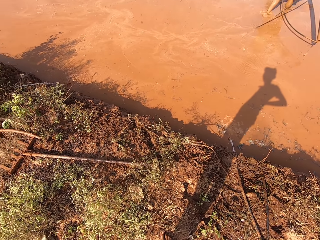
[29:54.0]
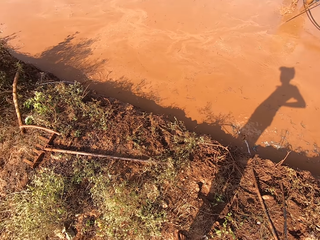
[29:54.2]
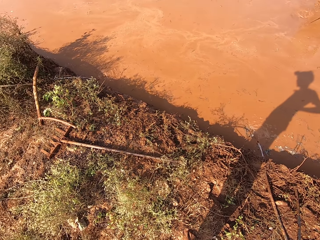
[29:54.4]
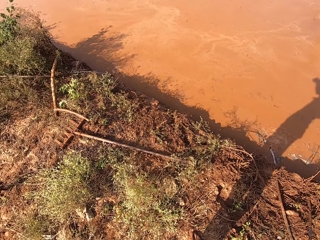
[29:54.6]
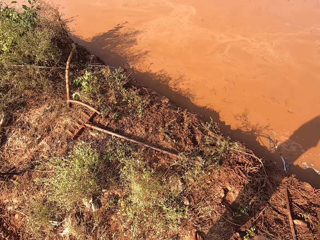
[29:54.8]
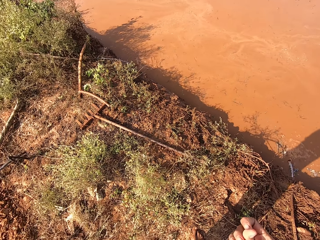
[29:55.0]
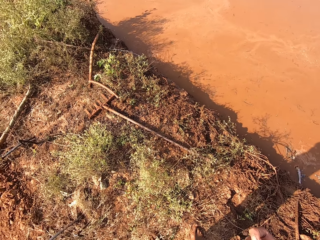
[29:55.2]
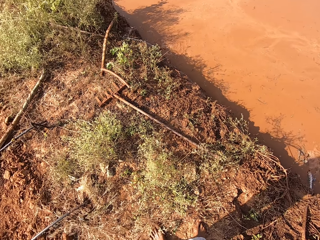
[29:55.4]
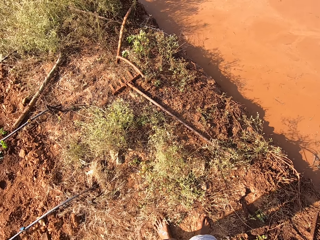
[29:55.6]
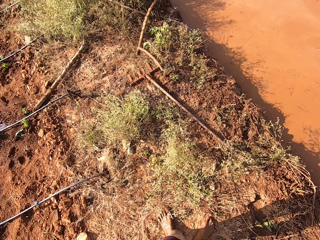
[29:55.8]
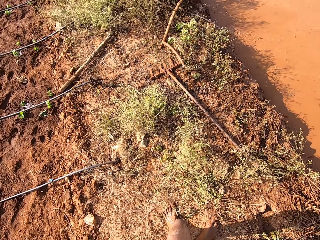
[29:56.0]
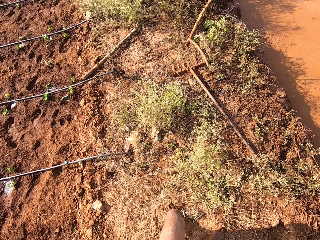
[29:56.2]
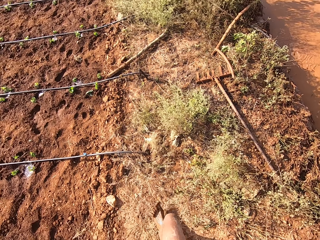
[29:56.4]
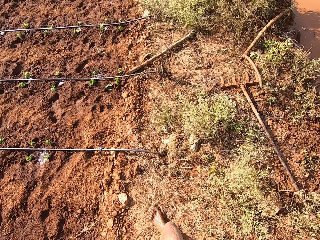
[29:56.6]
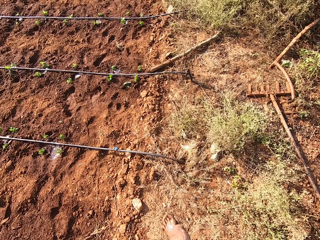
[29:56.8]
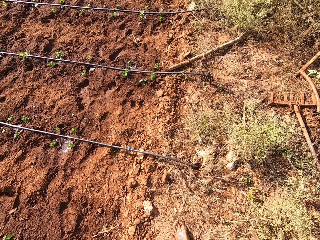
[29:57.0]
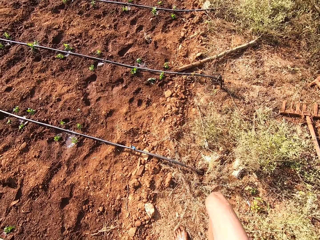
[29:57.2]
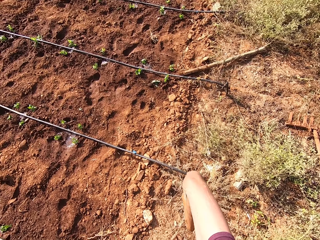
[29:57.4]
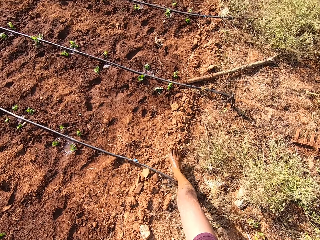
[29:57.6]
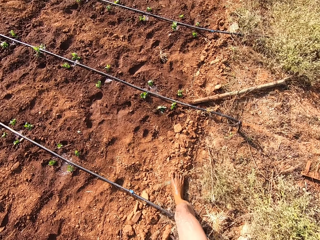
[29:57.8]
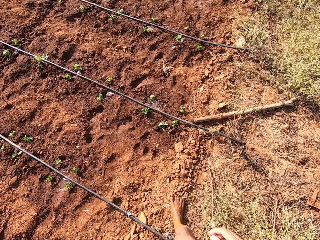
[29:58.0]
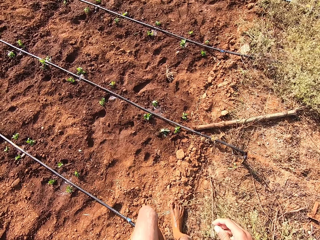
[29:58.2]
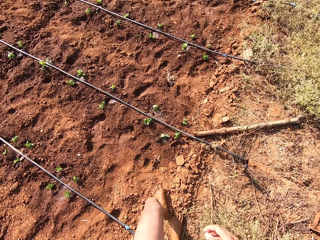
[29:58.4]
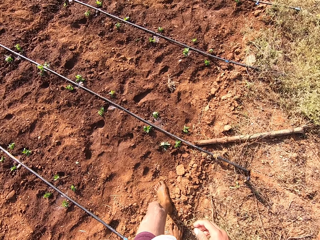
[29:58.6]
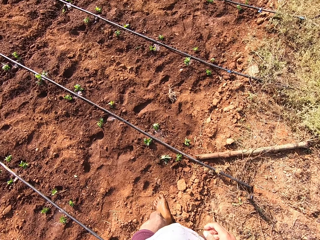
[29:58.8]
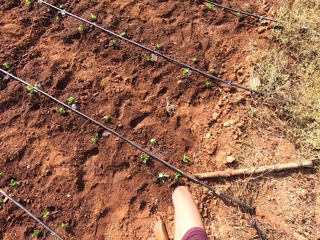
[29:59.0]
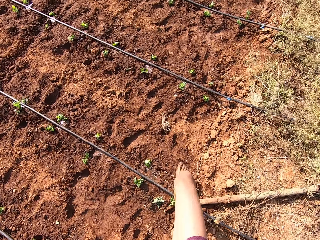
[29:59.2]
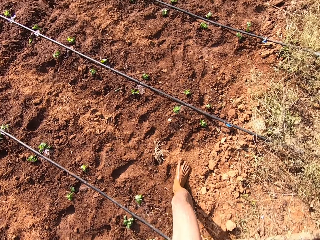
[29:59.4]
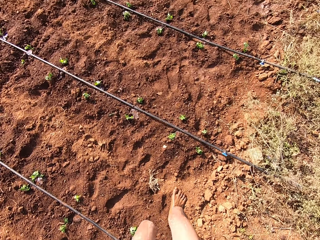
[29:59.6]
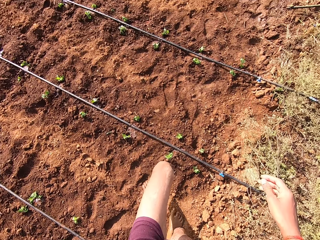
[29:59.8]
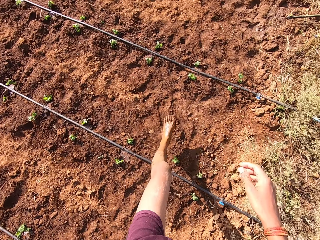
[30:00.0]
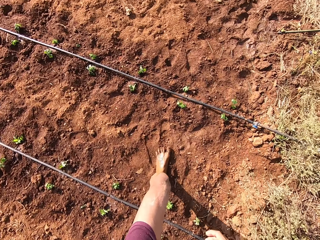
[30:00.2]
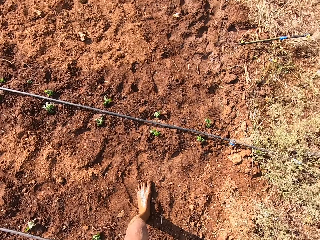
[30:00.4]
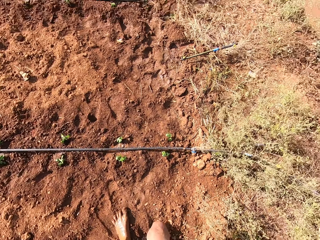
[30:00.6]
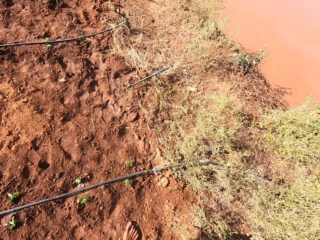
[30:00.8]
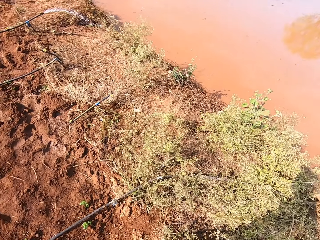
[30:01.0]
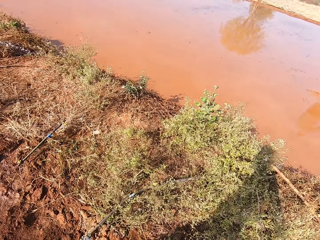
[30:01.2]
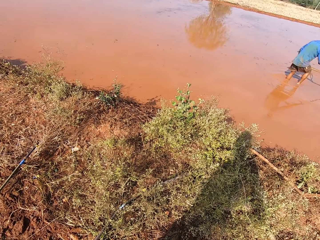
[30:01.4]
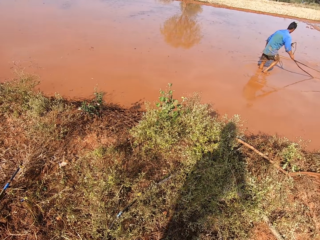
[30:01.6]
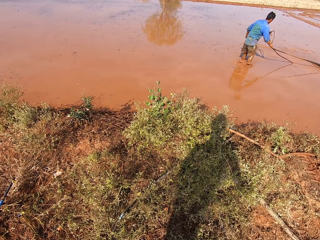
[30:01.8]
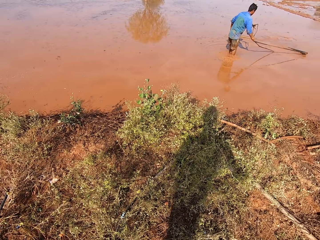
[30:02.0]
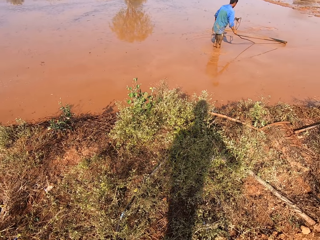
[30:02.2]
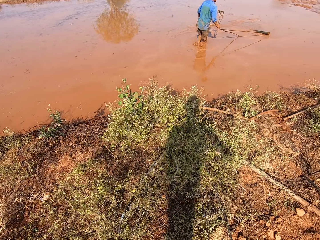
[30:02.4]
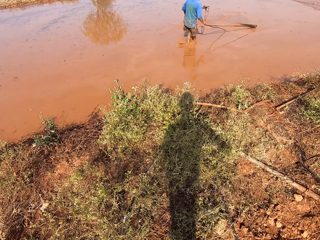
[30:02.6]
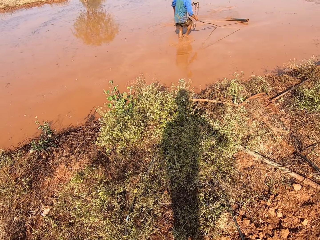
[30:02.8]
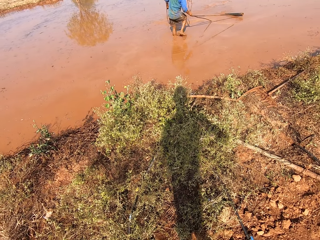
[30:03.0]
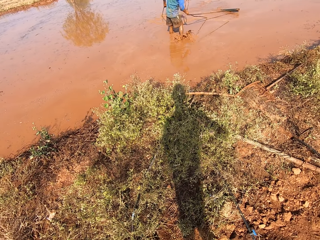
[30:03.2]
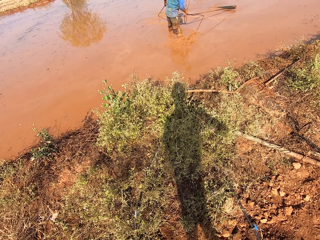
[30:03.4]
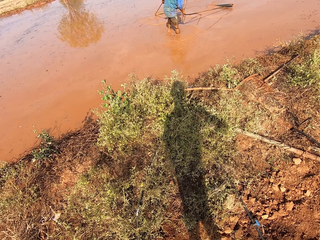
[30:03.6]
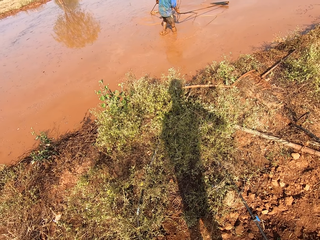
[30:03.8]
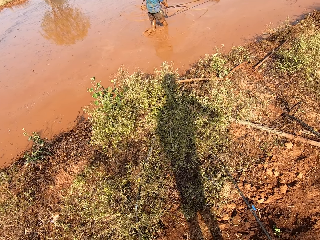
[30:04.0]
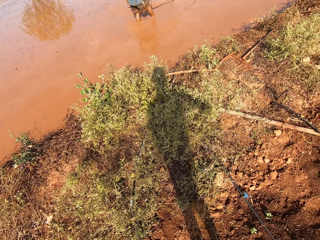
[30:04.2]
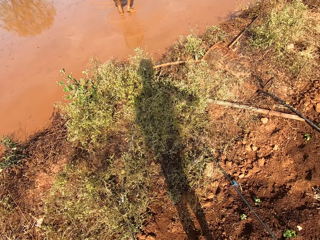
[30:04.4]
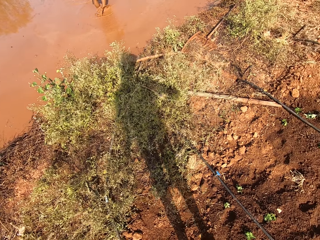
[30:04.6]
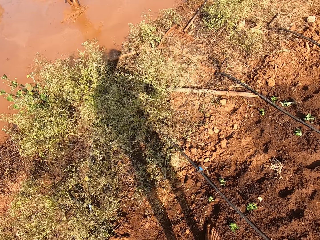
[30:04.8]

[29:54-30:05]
The camera wearer walks. The man drags the tube on the ground with both hands. The camera wearer looks around.

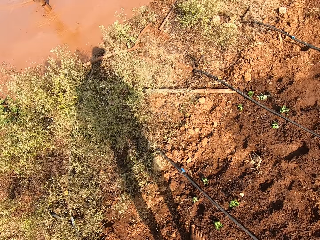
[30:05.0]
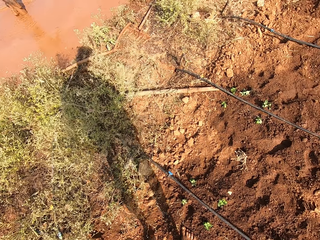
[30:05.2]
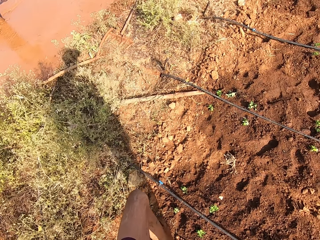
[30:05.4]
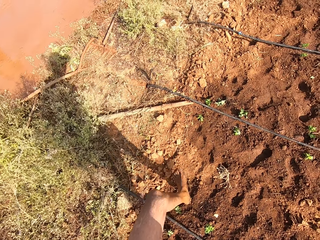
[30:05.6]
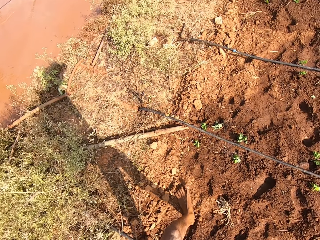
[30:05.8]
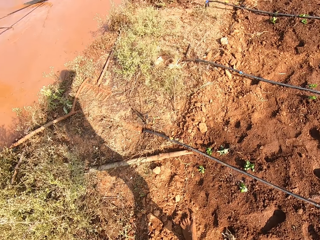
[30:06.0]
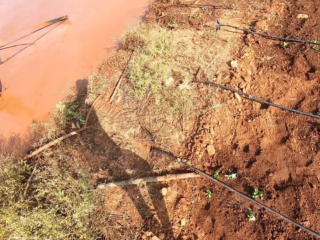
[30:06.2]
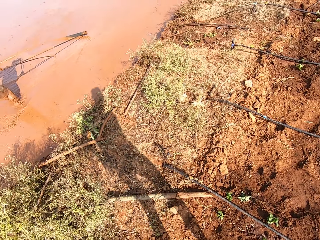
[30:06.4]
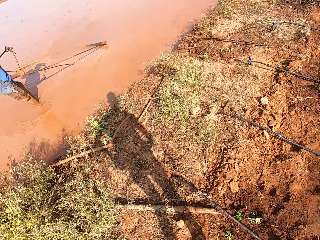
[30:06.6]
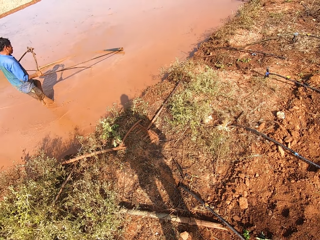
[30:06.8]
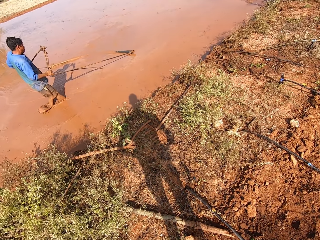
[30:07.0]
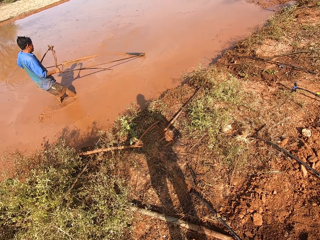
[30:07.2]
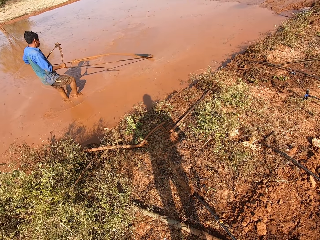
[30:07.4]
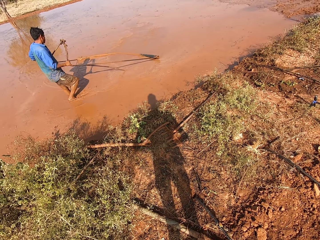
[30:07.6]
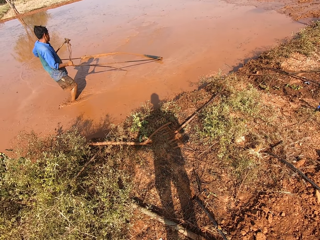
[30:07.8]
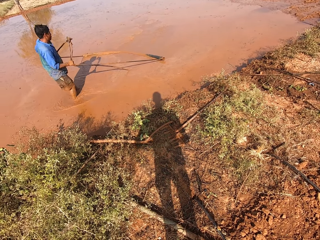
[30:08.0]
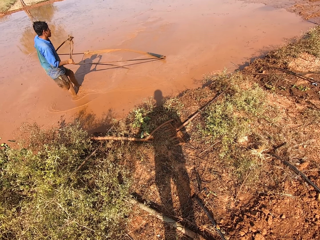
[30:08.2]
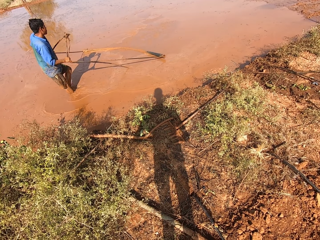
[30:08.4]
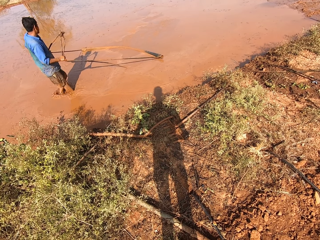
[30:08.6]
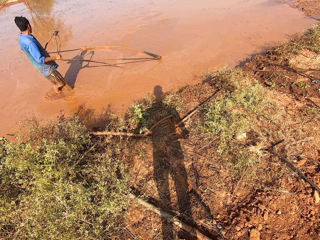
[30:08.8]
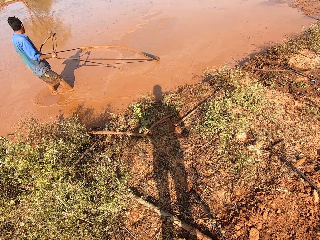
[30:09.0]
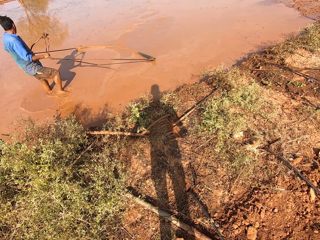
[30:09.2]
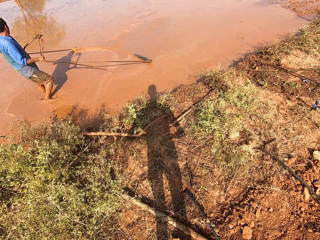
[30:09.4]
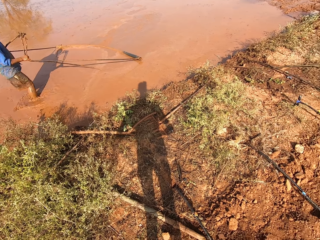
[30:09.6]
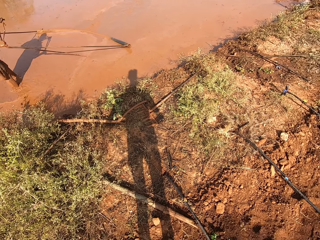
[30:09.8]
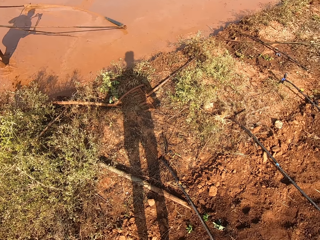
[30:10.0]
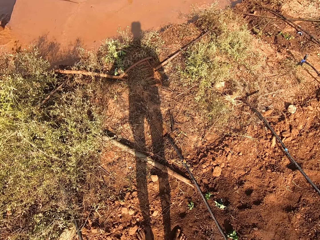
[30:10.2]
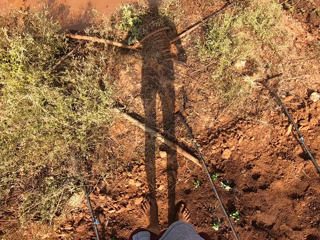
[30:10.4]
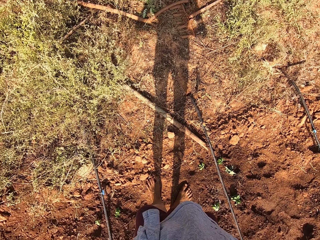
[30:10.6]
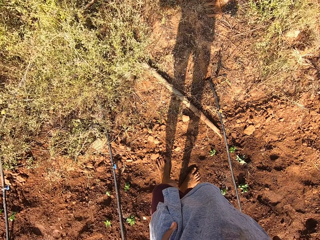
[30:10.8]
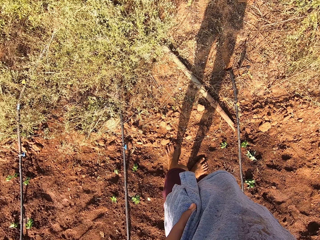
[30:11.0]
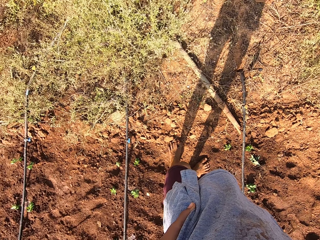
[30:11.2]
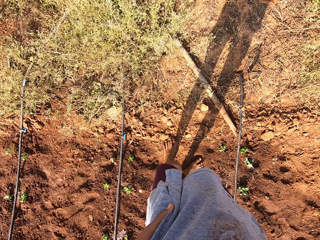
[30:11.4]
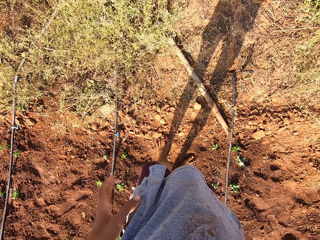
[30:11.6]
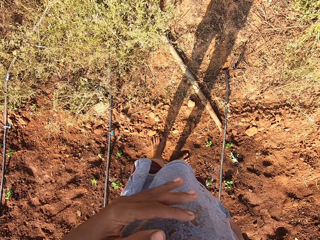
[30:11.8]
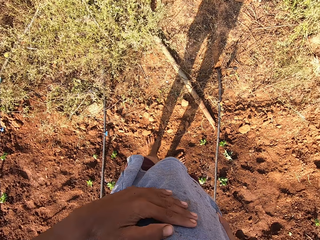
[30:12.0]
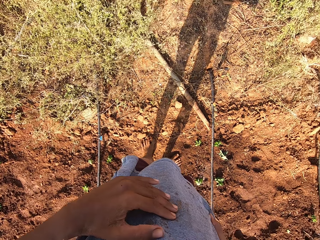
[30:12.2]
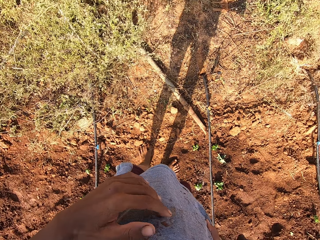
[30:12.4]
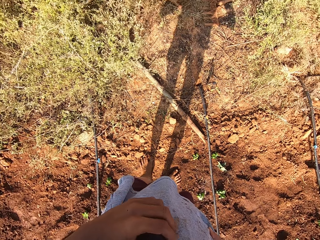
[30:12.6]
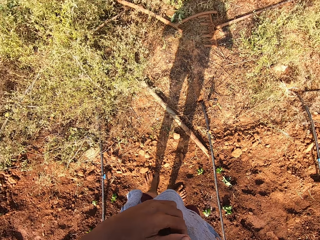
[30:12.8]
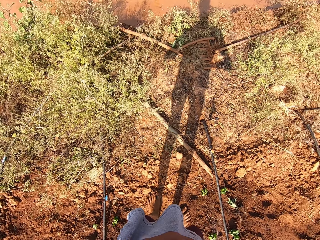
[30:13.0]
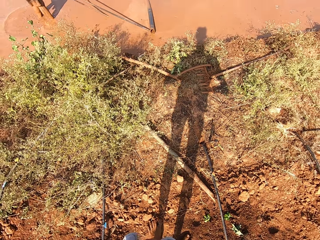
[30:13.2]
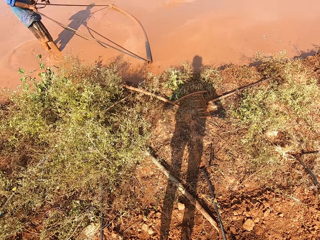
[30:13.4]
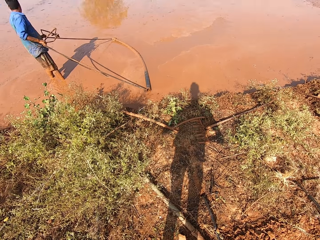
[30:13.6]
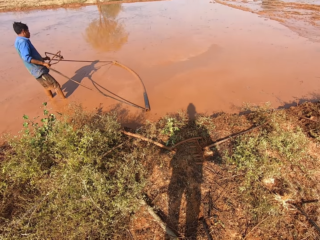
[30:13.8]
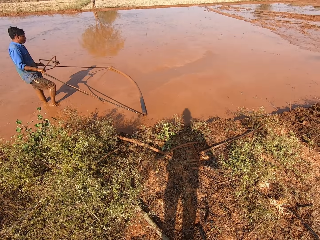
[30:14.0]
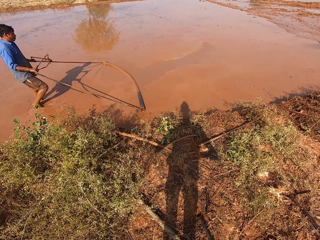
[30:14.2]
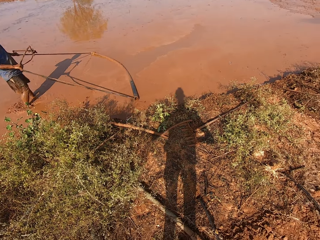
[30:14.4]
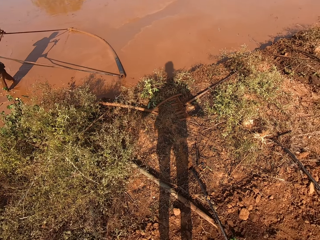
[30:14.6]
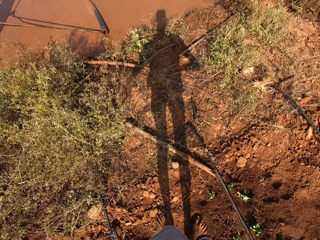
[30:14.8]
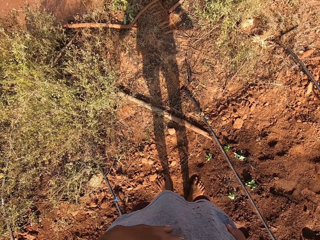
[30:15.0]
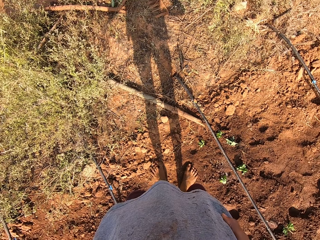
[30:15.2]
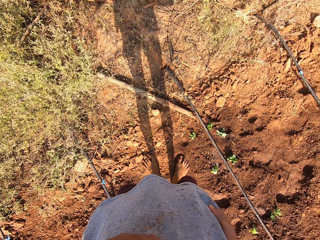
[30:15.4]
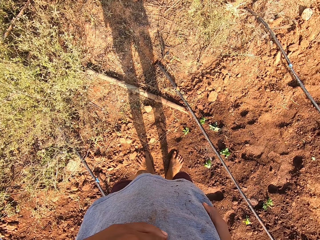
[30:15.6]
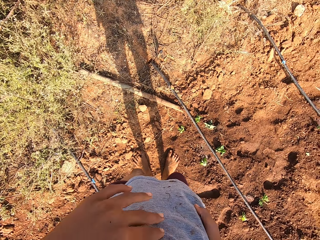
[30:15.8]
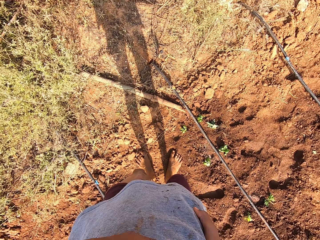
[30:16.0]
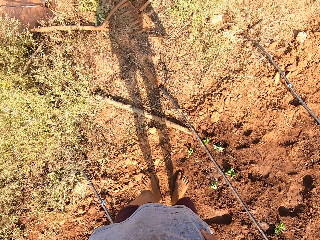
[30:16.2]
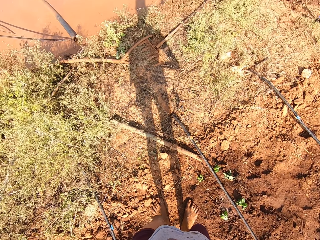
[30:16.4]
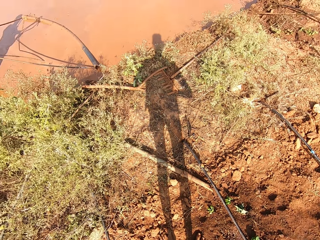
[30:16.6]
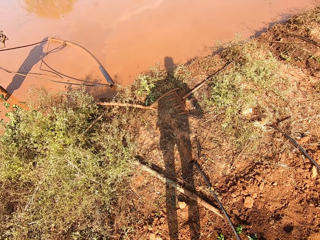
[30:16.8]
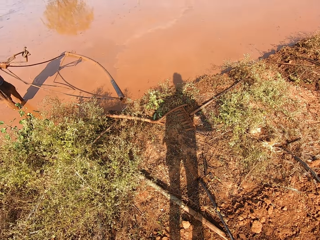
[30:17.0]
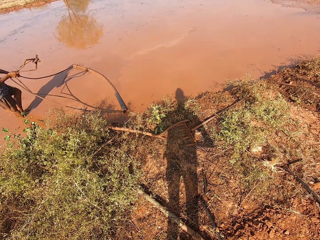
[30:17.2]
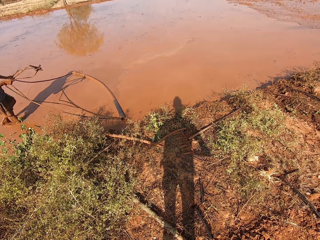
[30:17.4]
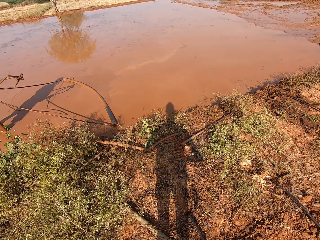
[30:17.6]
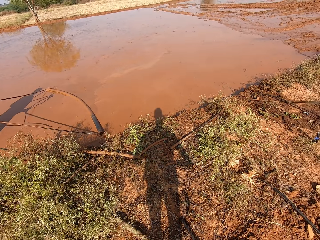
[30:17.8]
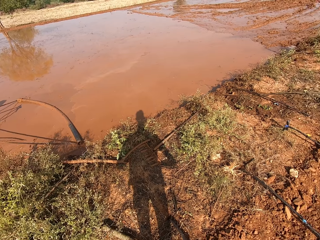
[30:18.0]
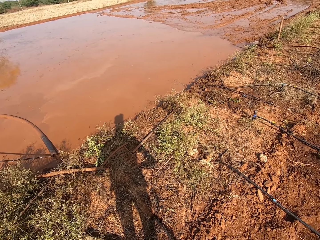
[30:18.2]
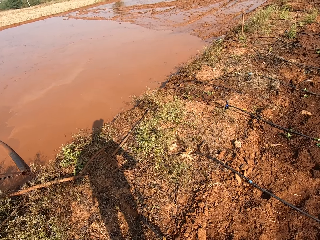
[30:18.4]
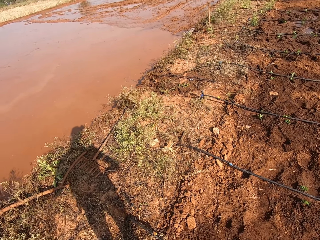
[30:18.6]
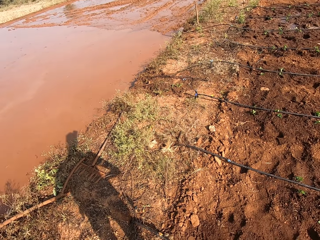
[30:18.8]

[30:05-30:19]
The camera wearer walks. They look around.
